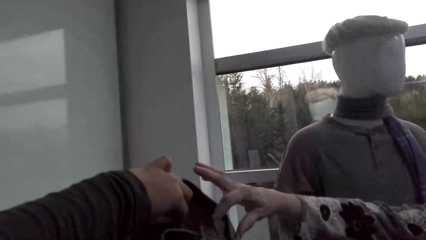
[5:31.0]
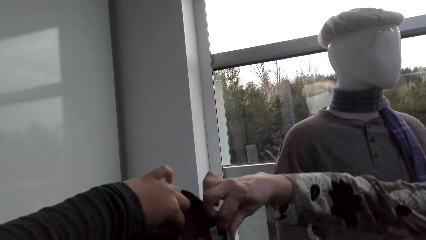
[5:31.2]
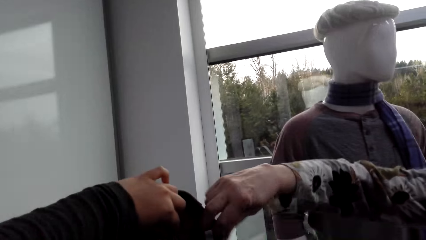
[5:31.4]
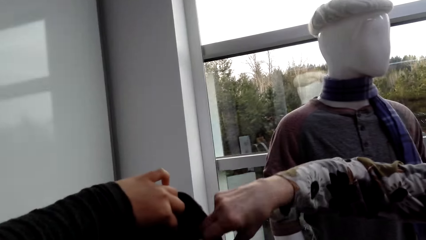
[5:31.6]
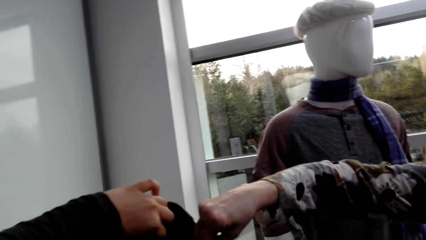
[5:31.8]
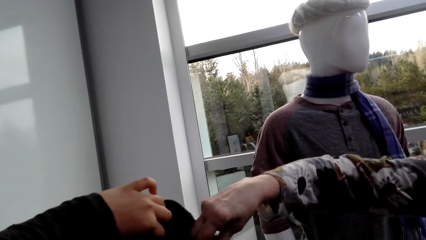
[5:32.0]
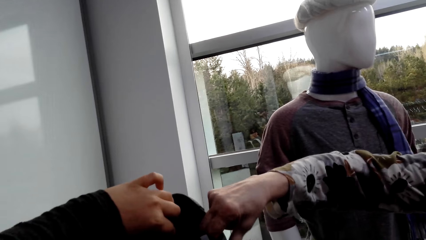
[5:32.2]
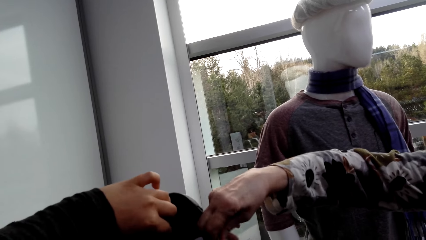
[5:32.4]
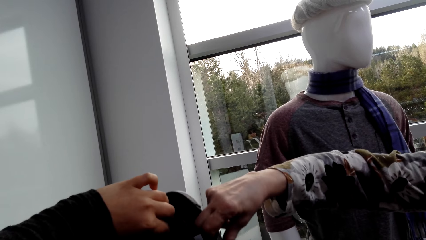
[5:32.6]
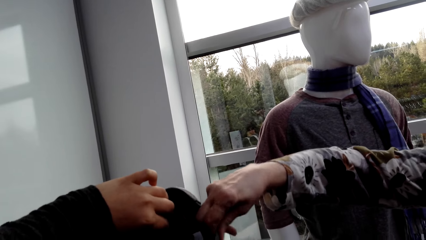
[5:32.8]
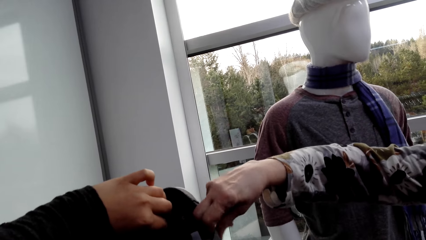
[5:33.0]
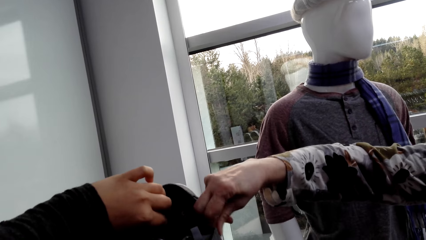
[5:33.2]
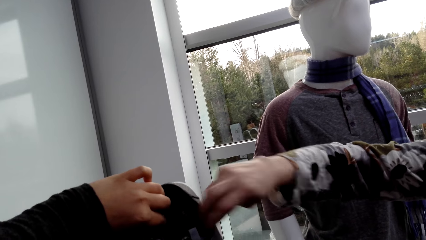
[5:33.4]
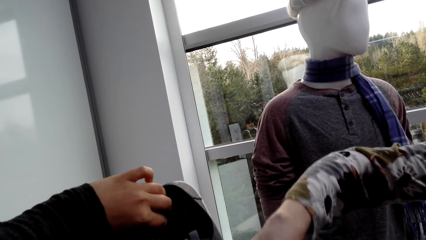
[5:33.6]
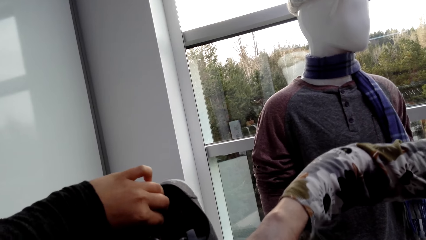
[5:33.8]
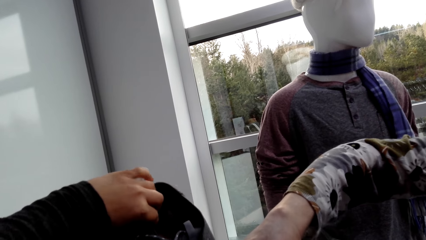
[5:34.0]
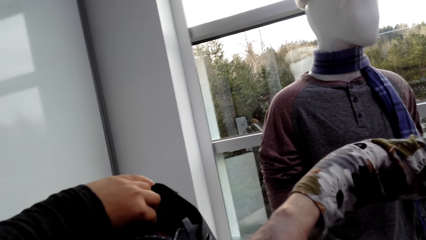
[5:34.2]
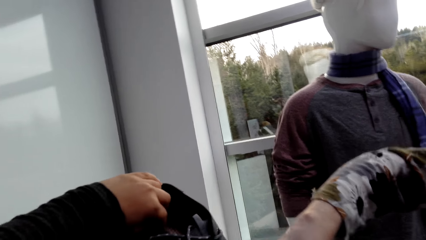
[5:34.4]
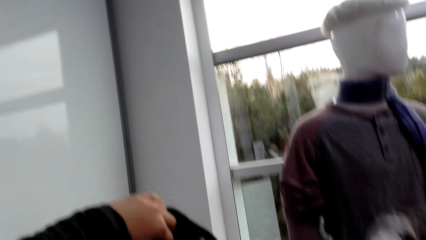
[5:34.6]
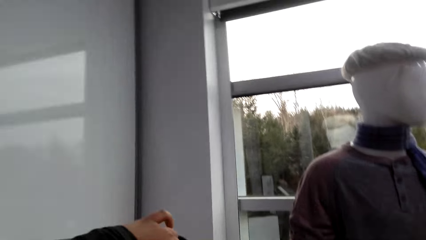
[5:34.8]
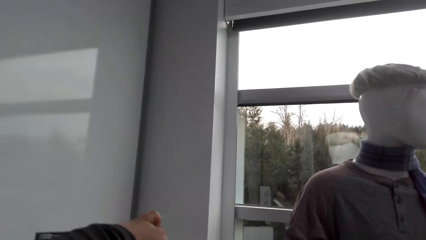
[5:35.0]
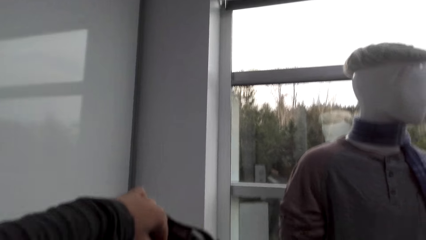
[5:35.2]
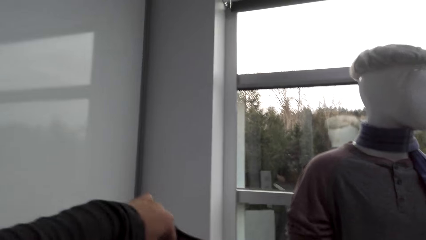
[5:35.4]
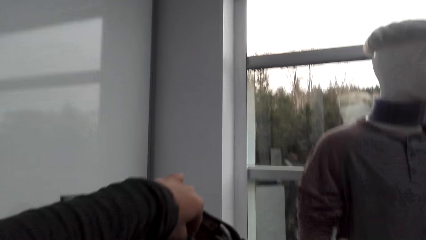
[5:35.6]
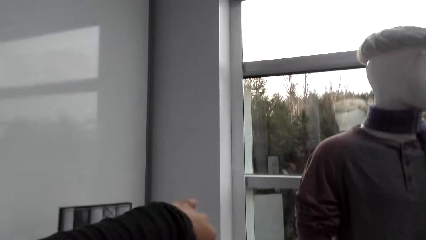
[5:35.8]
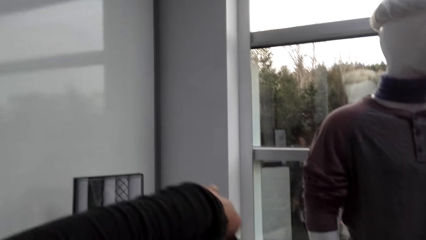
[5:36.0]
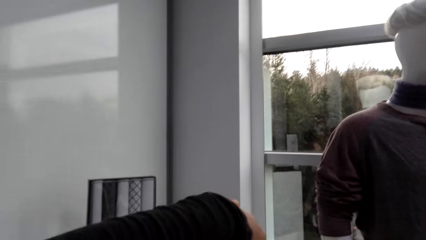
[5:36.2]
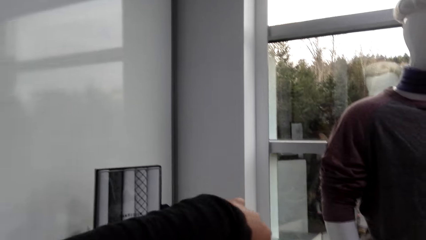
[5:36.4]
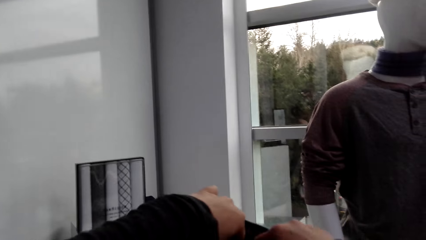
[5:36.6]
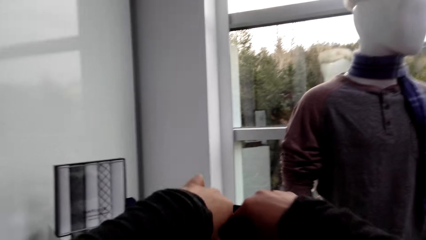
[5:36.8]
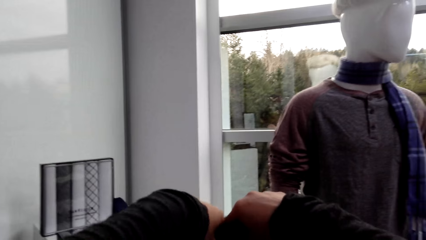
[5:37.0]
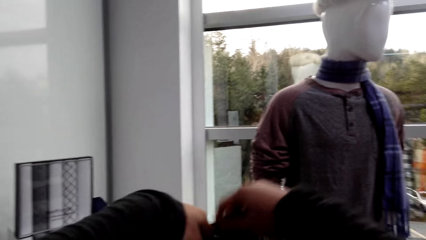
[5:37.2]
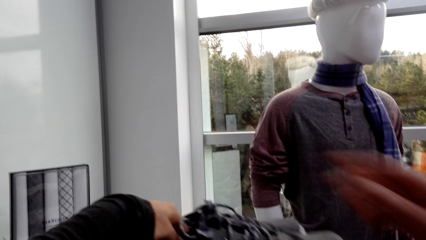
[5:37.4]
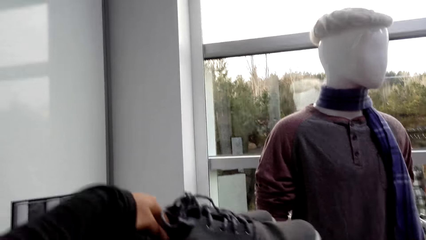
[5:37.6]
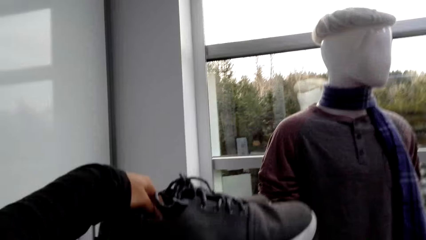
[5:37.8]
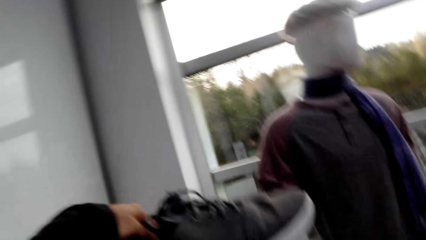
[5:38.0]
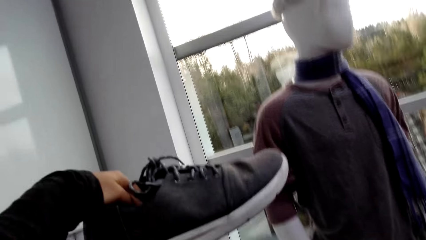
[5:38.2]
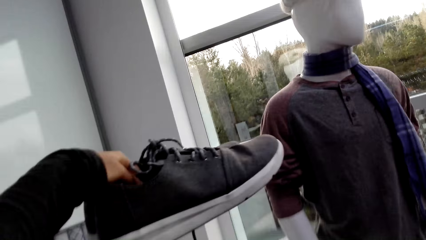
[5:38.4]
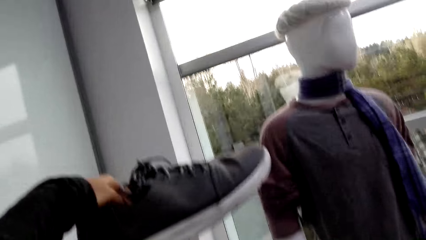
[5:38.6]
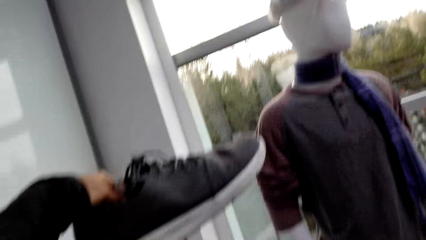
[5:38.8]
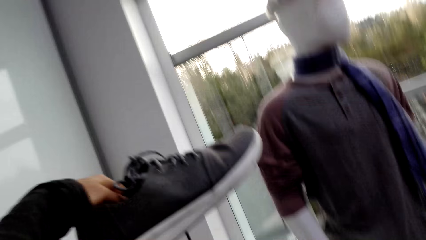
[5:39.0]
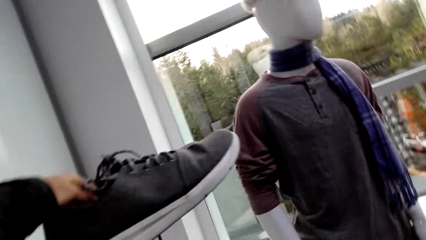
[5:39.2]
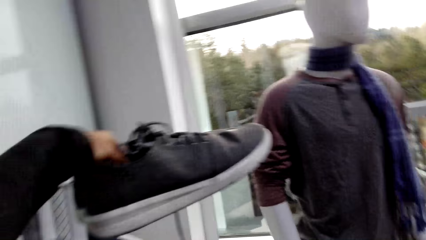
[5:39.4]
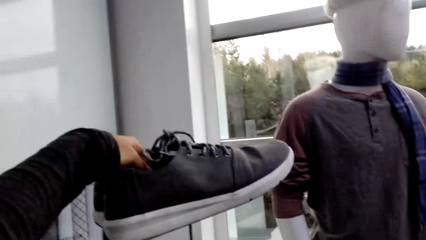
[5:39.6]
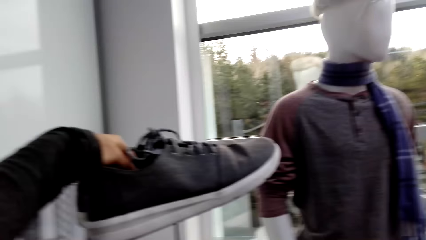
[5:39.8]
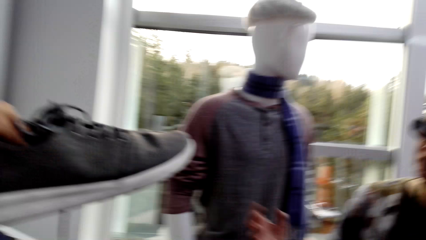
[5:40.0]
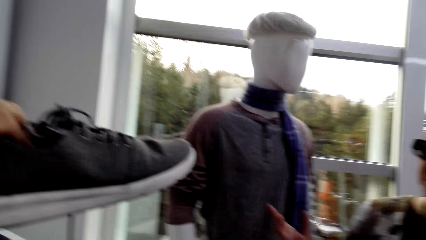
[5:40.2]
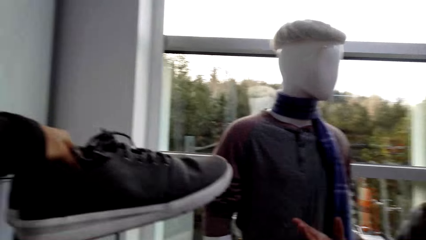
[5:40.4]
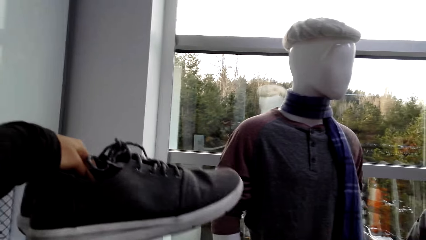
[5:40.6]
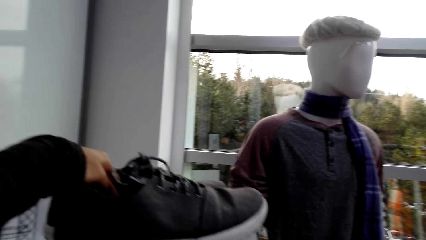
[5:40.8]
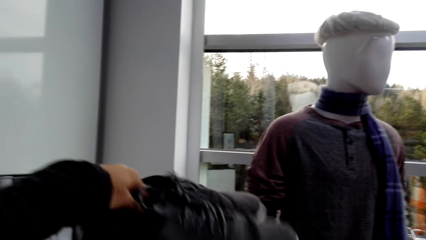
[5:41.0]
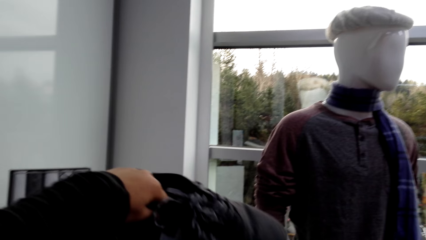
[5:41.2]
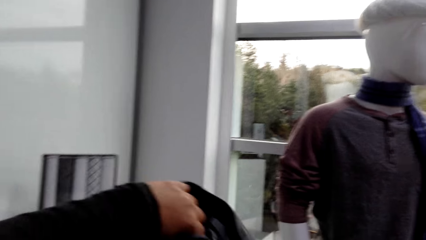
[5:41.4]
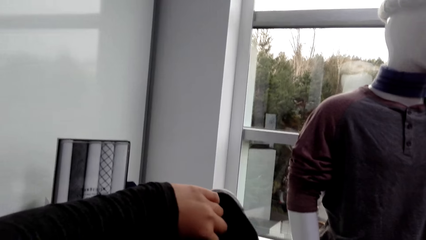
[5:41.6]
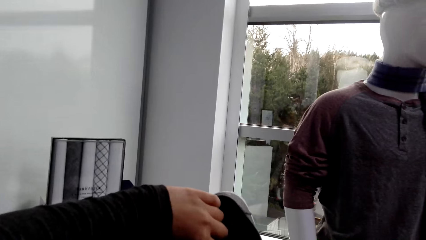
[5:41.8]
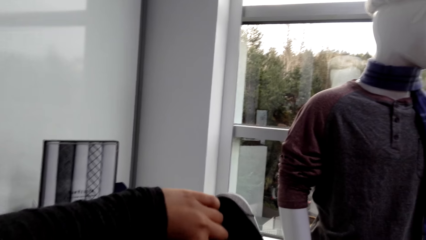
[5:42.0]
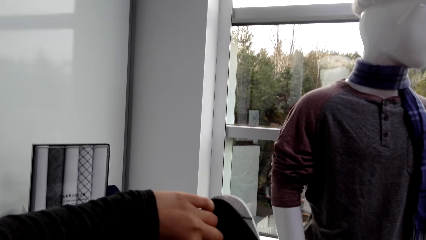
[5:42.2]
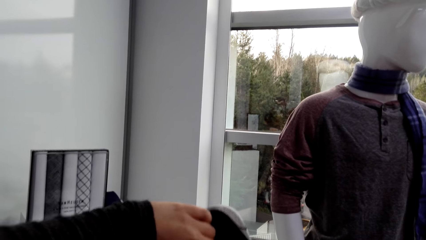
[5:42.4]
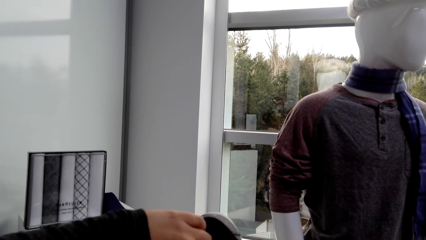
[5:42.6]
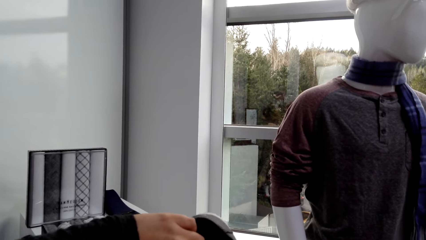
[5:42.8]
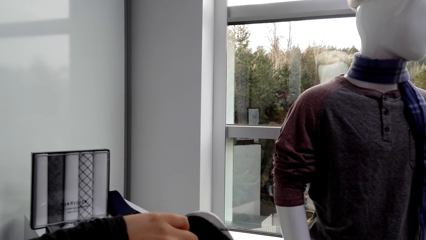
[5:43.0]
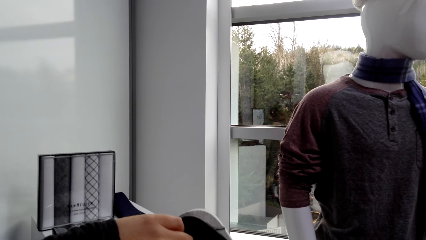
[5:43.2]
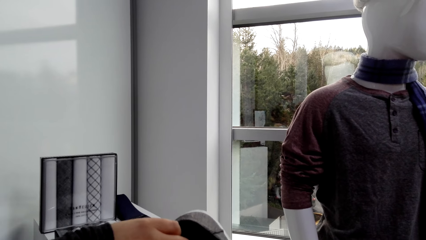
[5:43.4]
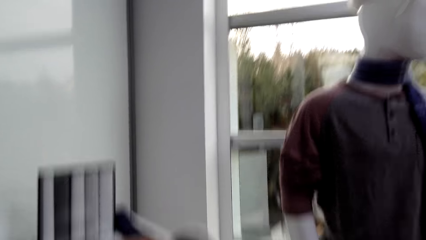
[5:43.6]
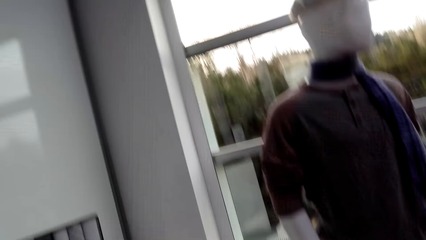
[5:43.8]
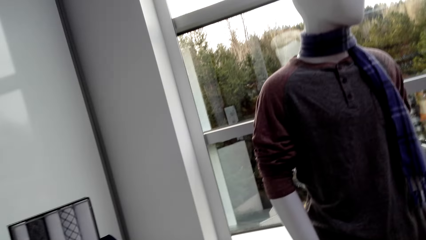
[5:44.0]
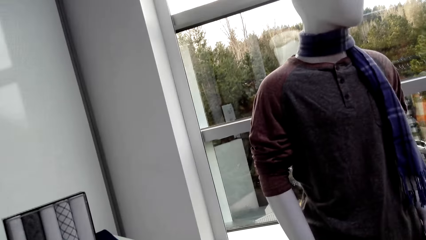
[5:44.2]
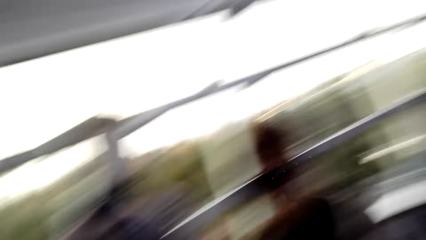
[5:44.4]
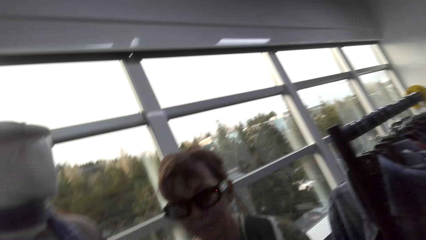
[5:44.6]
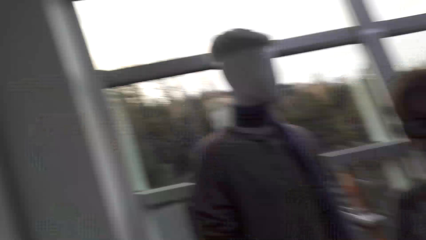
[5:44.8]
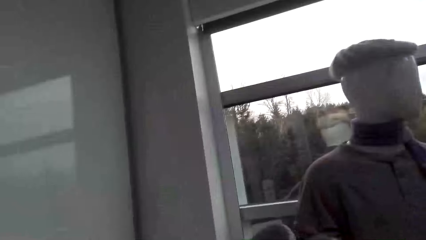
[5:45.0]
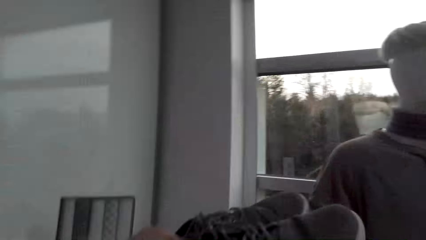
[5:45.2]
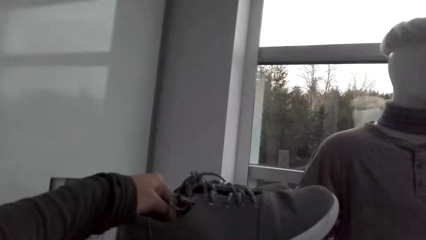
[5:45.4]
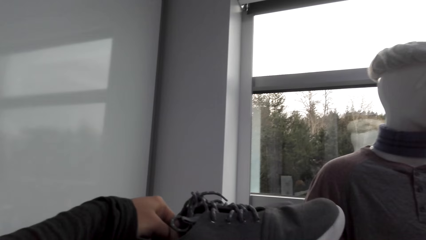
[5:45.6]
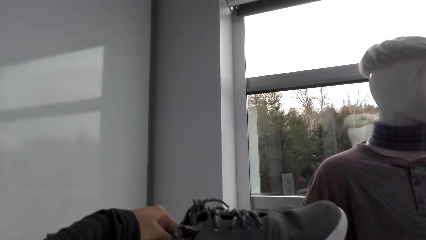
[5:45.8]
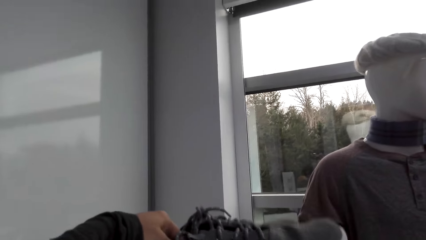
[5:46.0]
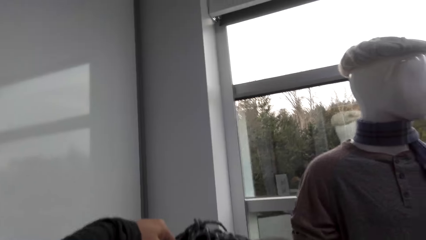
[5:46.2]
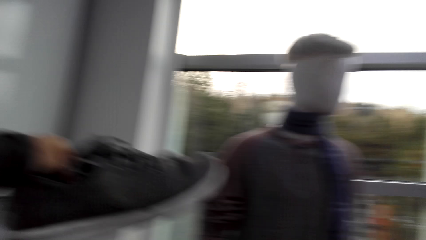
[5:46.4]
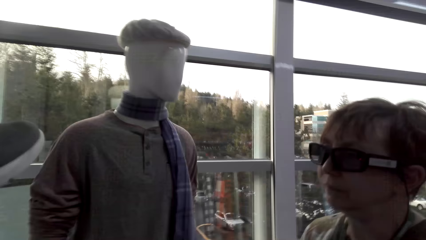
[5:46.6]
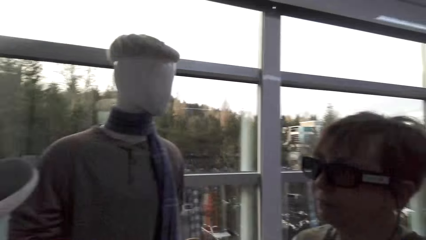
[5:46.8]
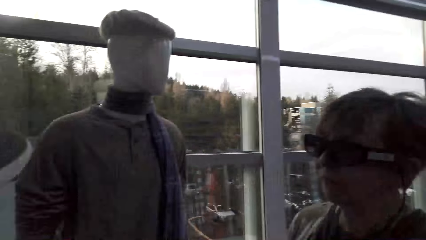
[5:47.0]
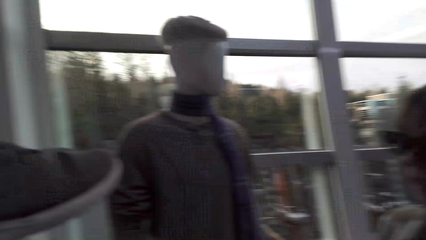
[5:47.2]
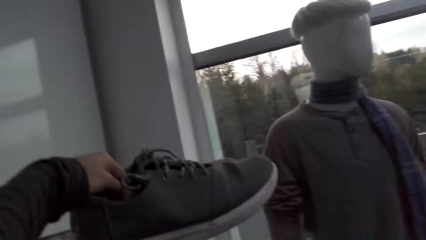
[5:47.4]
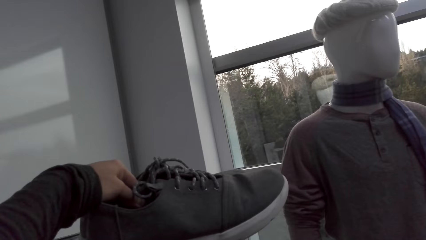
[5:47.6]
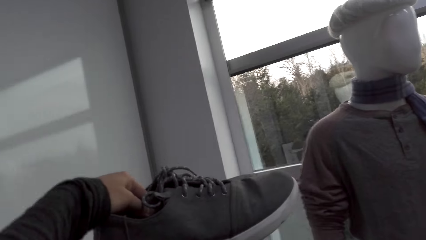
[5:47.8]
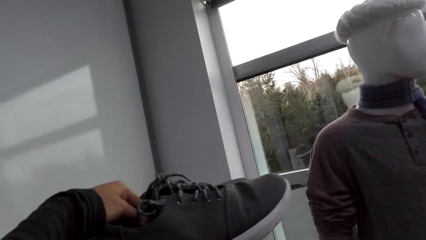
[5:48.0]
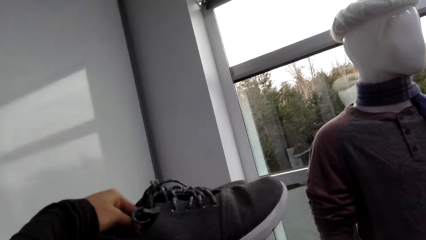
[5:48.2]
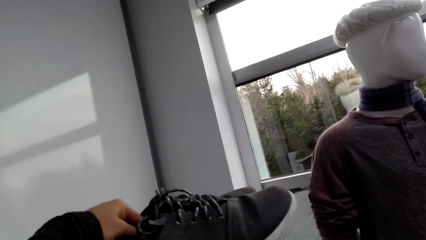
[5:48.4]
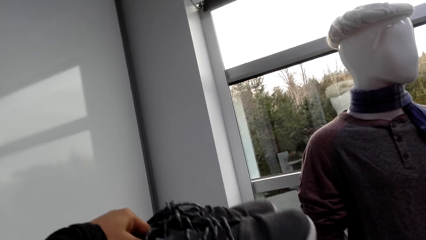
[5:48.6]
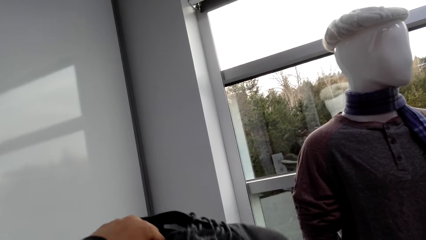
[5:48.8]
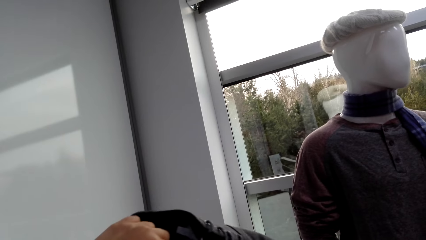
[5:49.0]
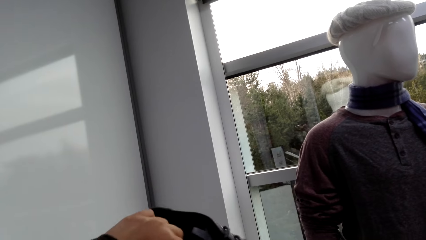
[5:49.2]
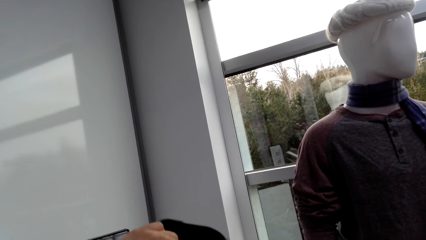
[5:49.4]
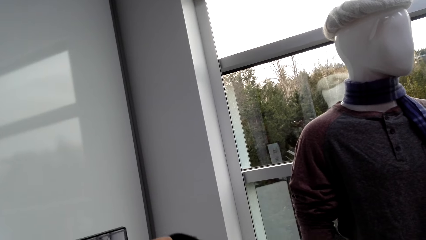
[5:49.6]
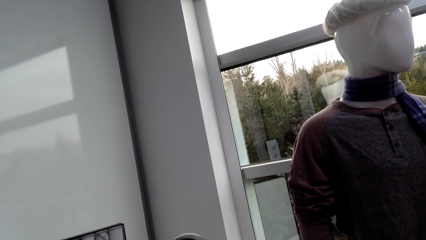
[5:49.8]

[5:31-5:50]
A lady touches a shoe. The camera wearer touches the shoes. The lady points at the shoes.
